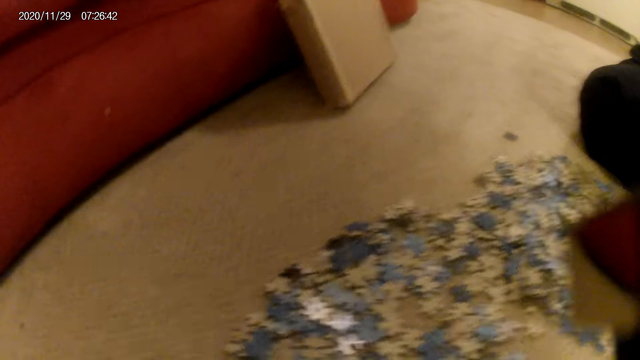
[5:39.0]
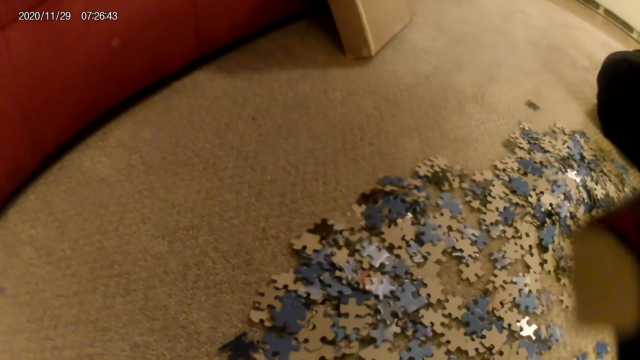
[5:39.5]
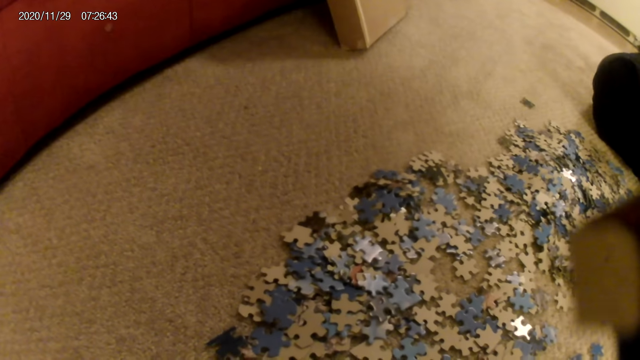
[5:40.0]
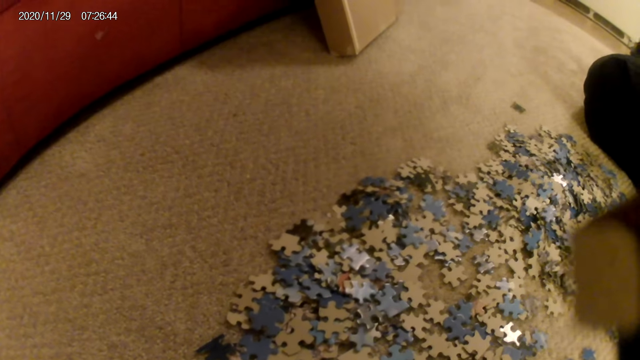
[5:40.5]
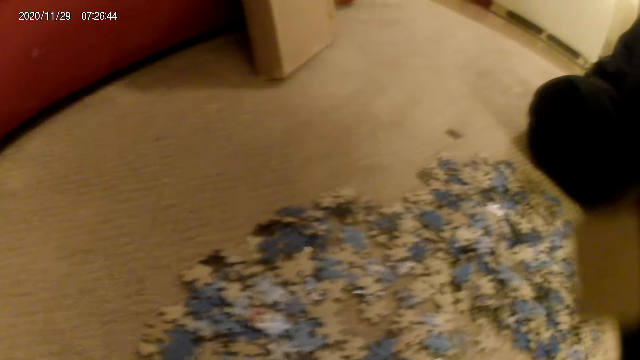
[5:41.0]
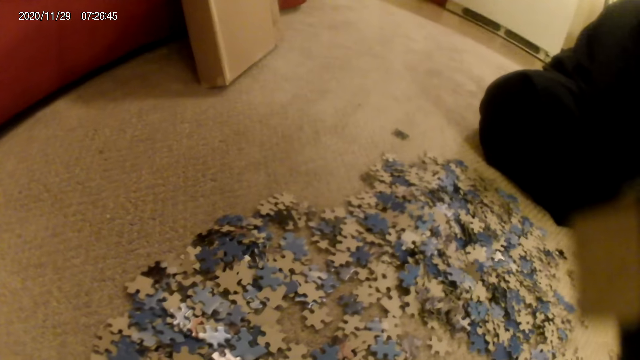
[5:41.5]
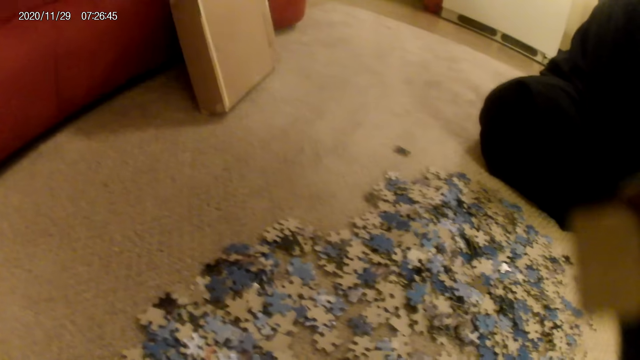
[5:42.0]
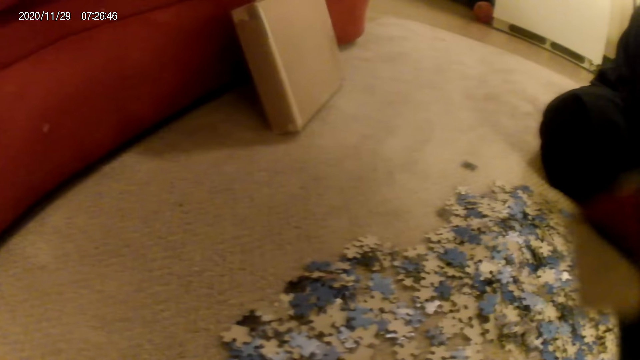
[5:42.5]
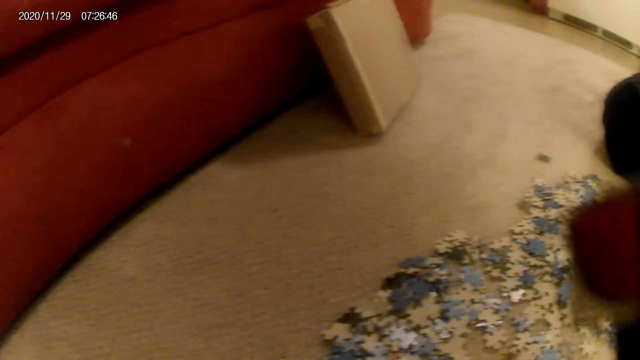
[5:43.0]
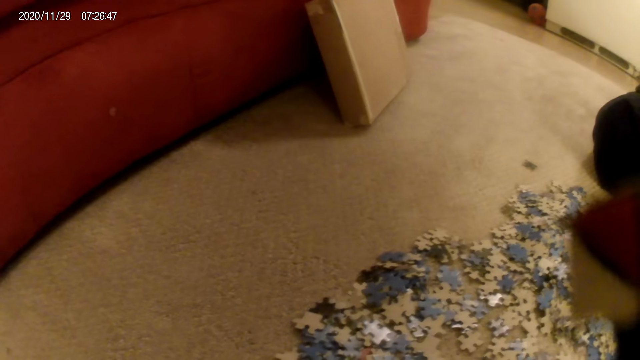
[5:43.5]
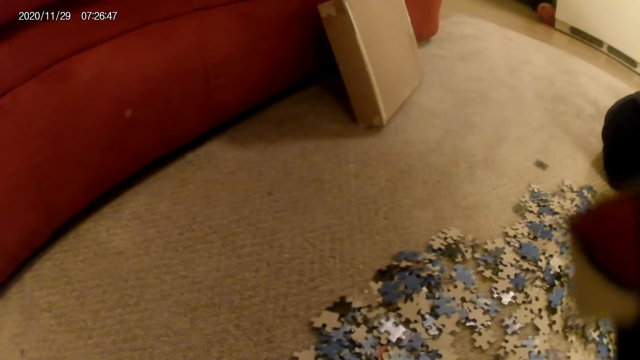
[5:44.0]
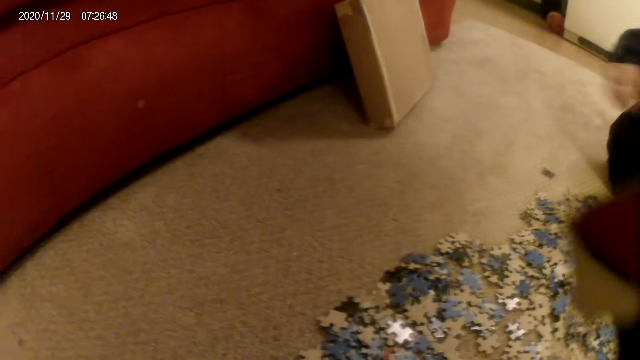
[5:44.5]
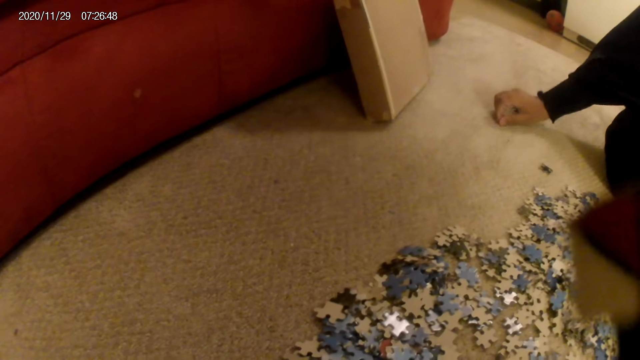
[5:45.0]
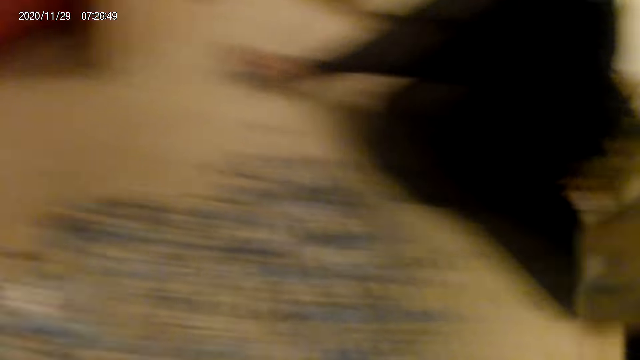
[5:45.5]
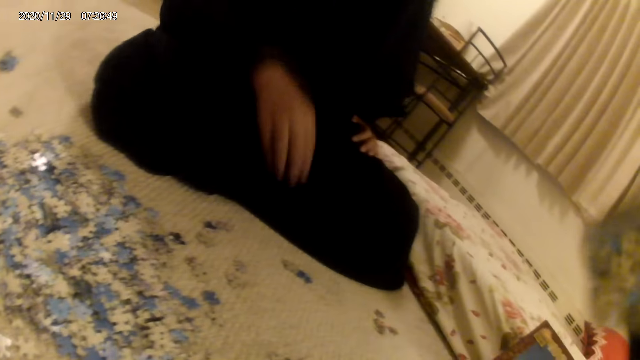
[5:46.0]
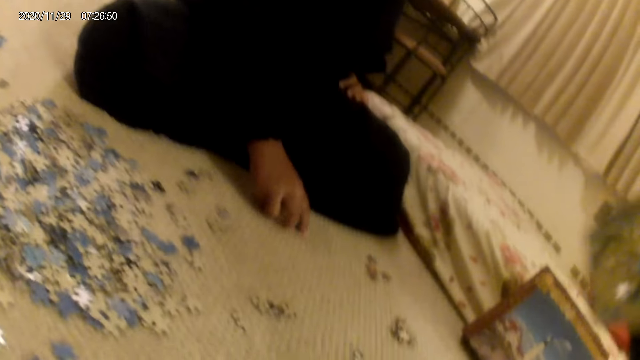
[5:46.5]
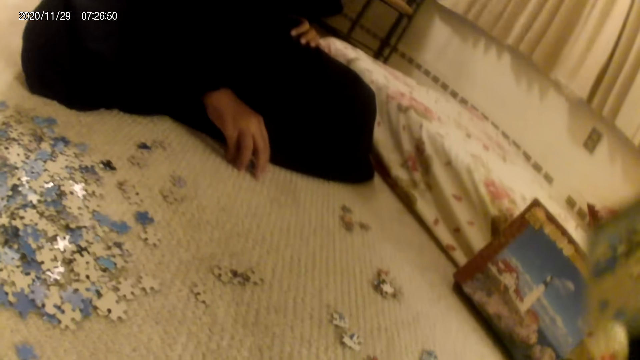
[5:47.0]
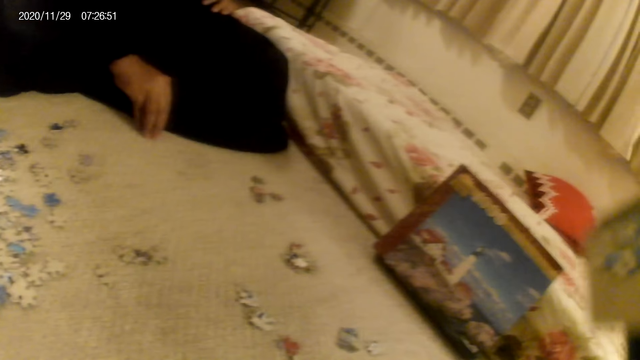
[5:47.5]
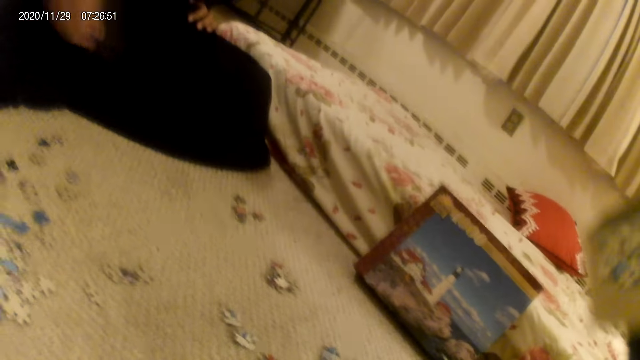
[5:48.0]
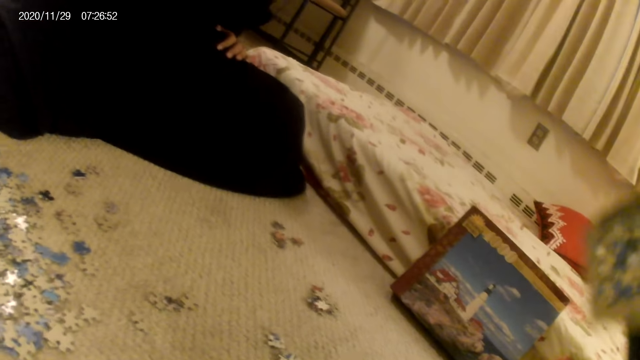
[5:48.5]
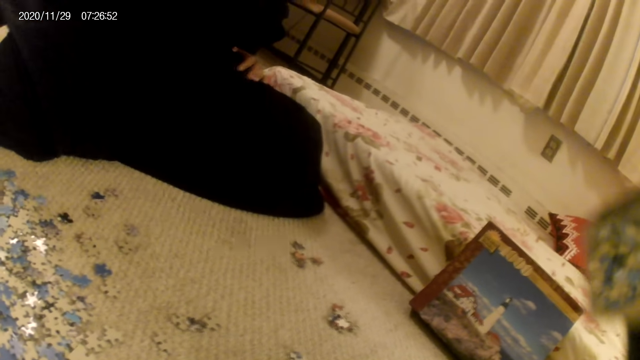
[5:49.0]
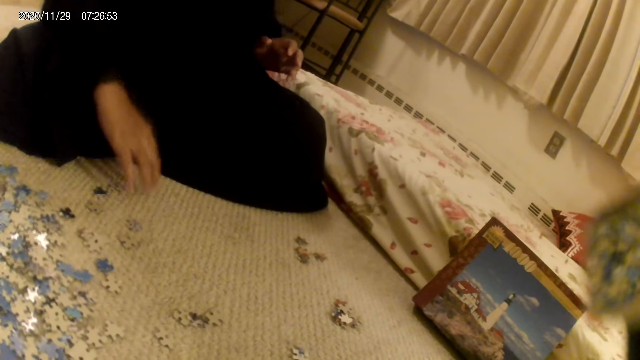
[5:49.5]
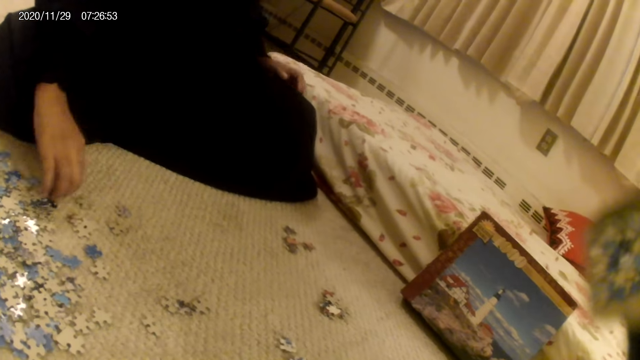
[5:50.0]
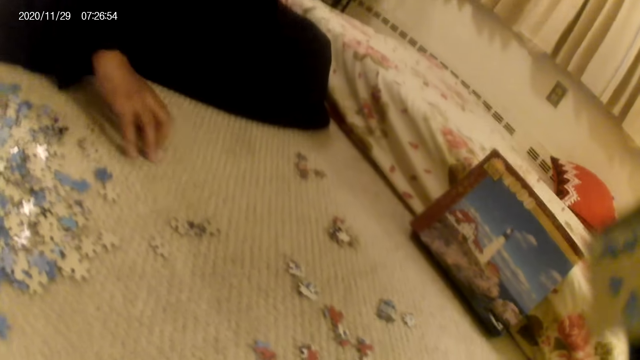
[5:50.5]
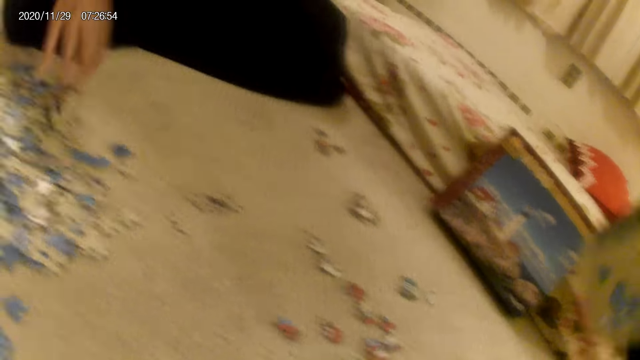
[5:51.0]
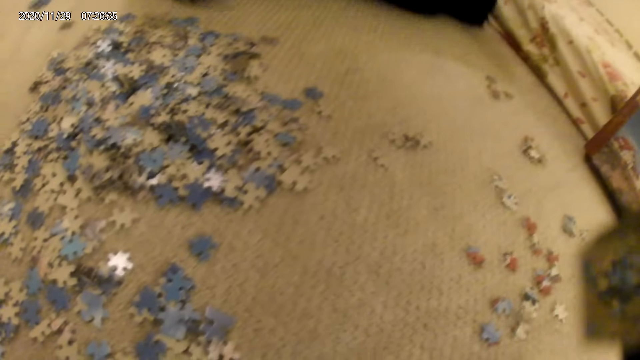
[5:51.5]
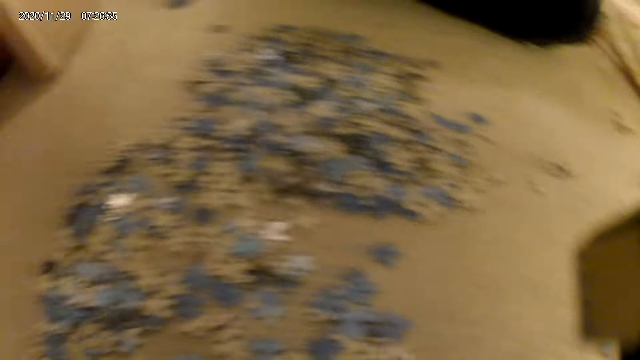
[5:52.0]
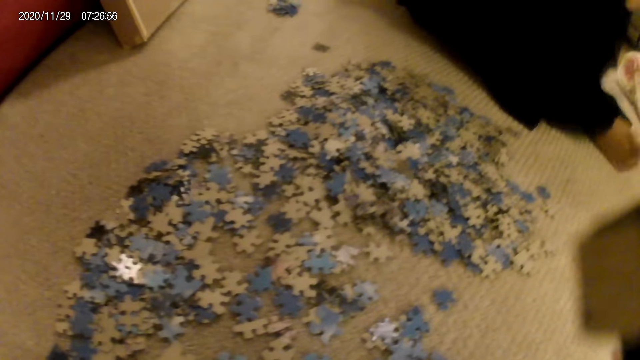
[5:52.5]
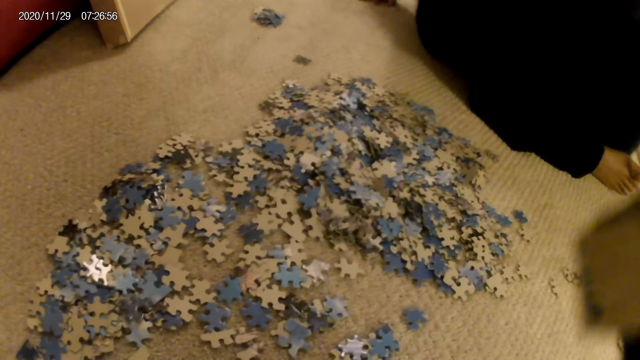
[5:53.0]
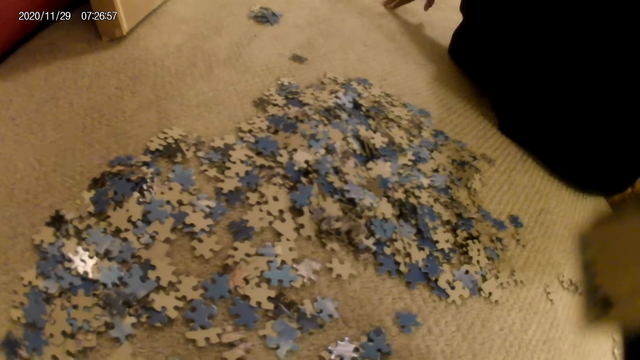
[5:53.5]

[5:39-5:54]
The camera wearer does something. The woman does something. The camera wearer looks at the jigsaw puzzle. The woman moves the hand on the floor with the hand, picks cards from the floor with the hand, moves the cards on the floor with the hand, and moves on the floor with the hand.

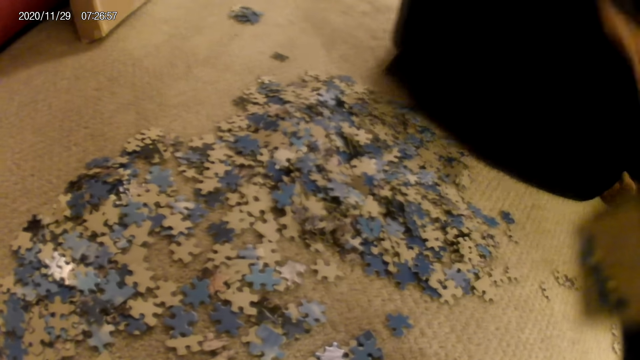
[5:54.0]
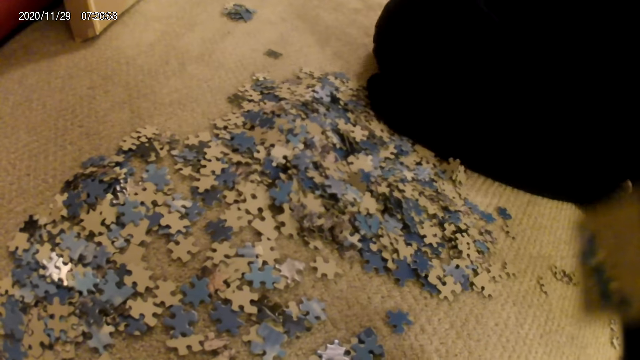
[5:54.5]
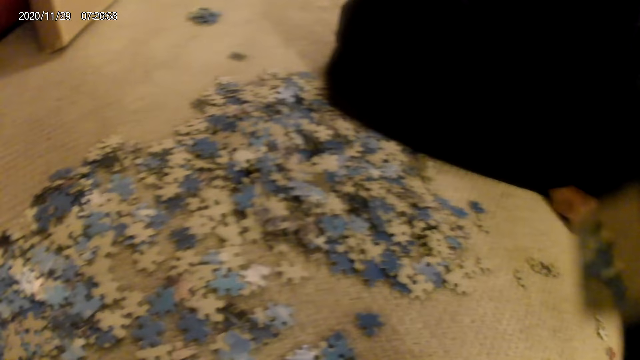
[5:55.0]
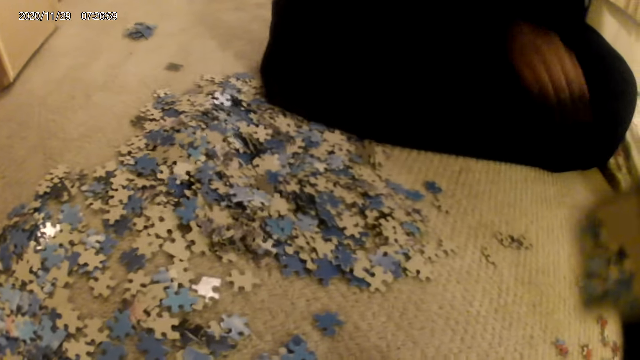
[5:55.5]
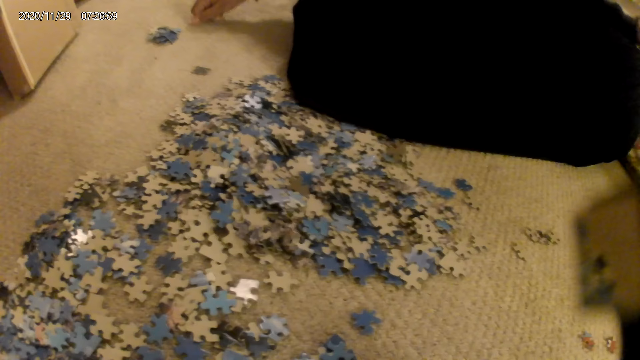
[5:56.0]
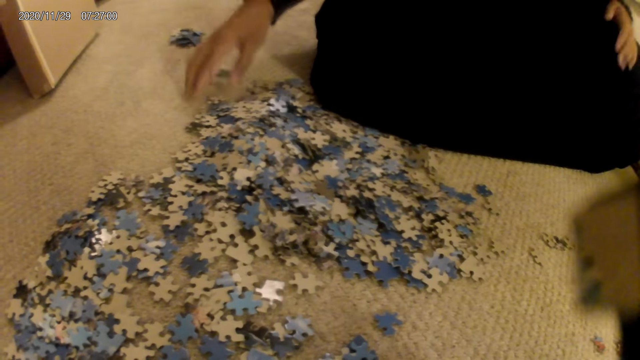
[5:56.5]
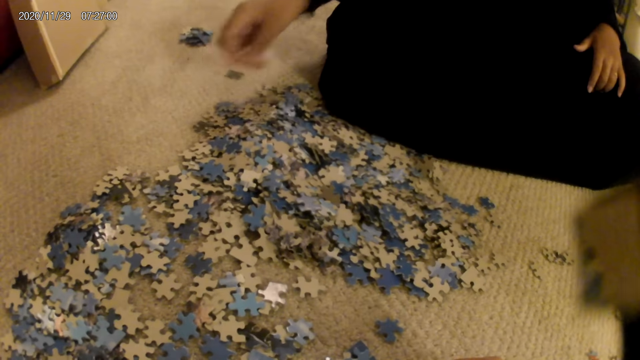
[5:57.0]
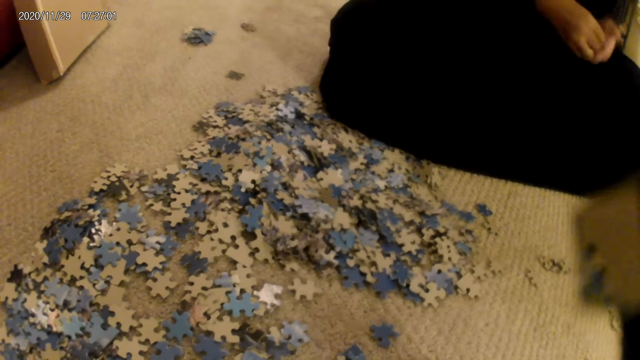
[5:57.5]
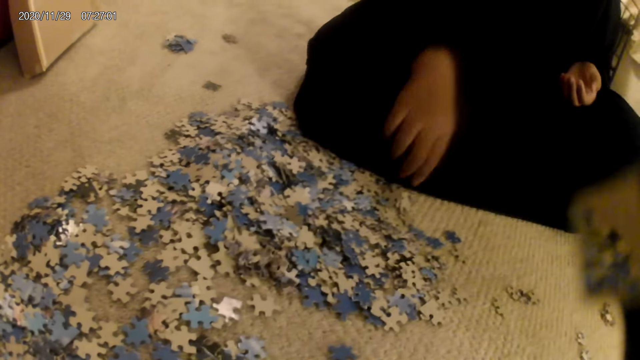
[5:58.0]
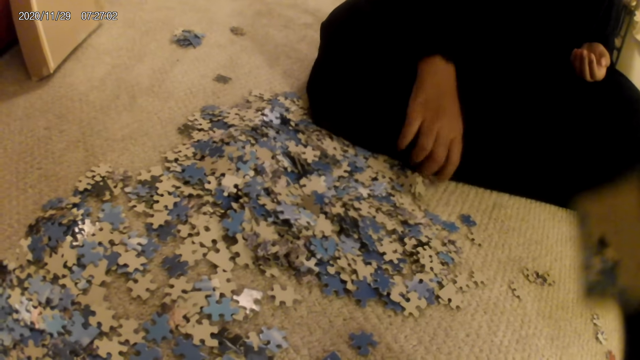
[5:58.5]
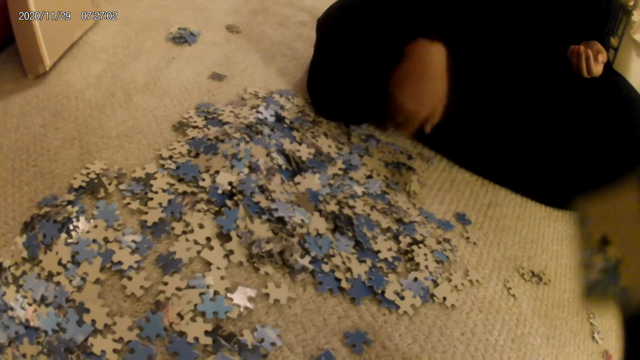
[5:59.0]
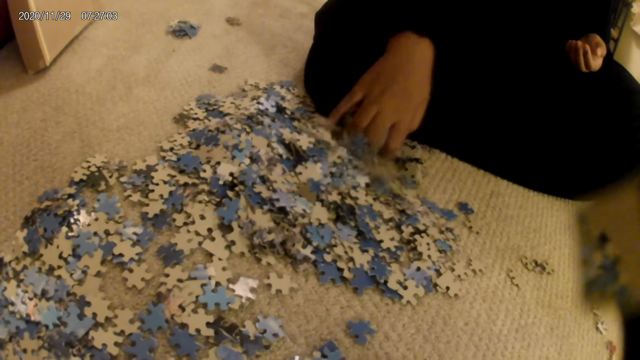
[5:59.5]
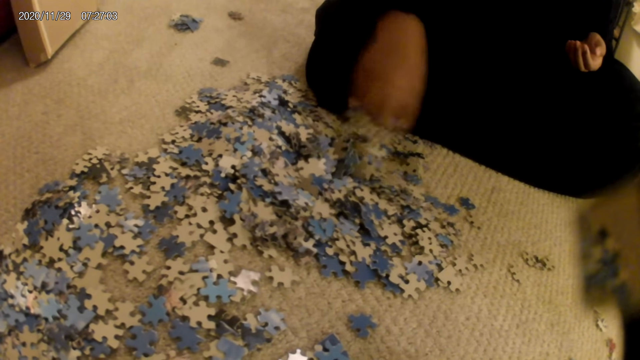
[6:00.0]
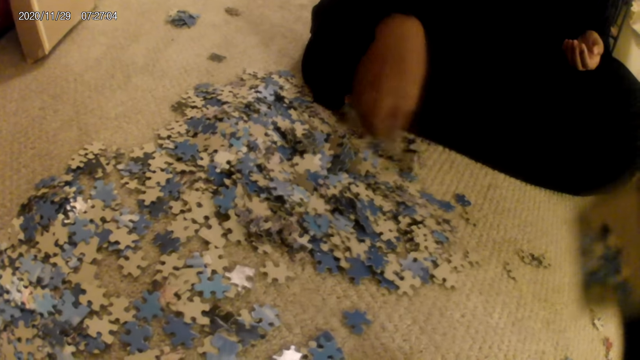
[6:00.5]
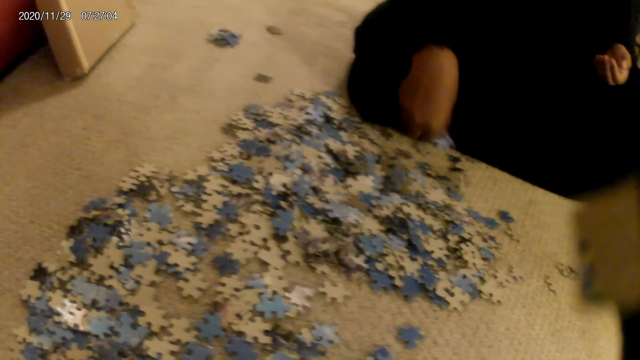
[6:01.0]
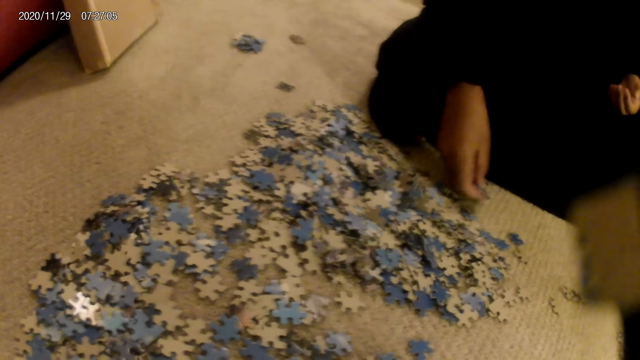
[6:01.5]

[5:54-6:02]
The woman does something. The camera wearer does something. The woman places a card on the floor with the hand, picks a card from the floor with the hand, folds a cloth with her hand, and moves the card on the floor with the hand.
